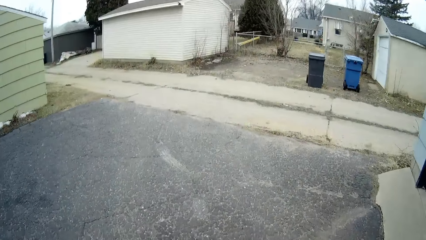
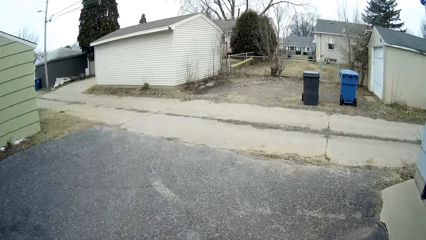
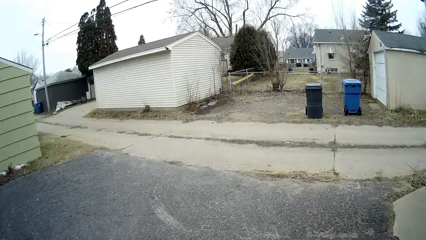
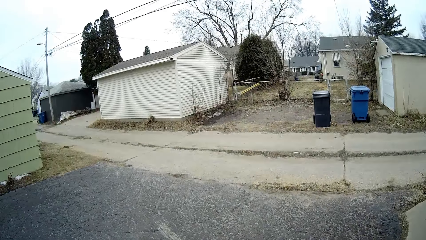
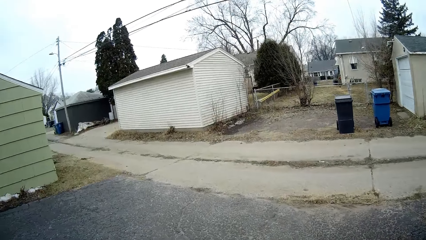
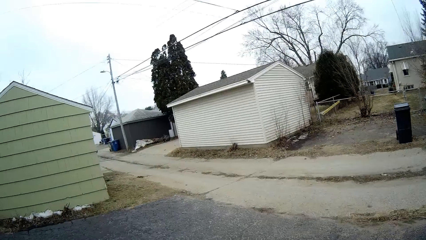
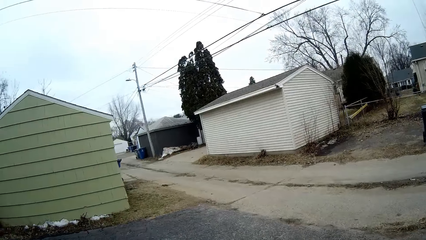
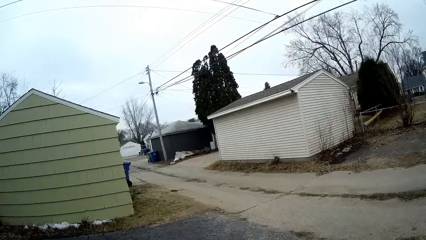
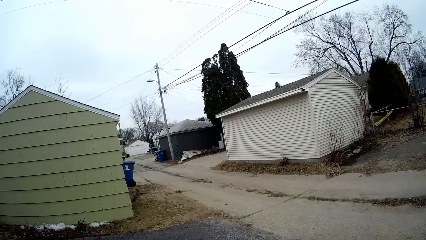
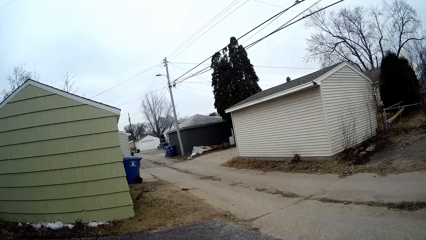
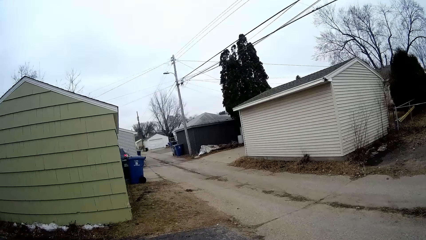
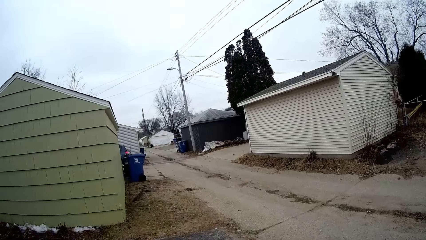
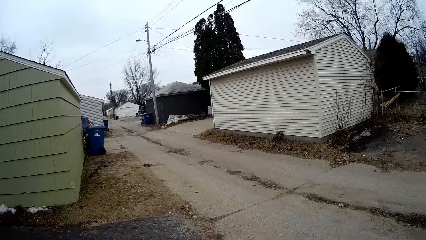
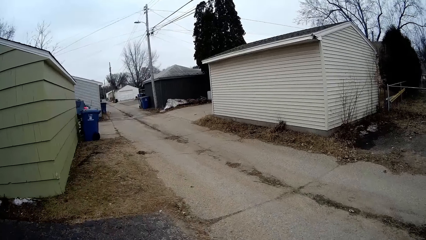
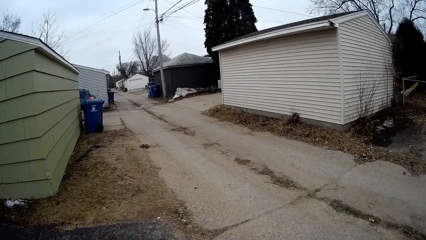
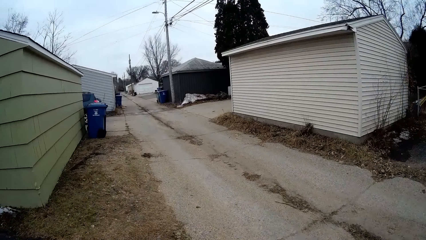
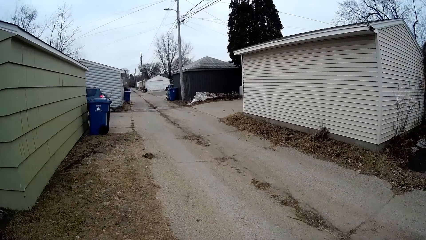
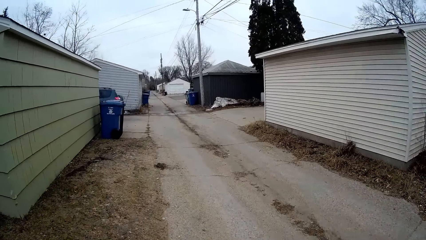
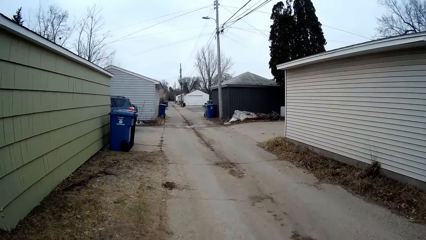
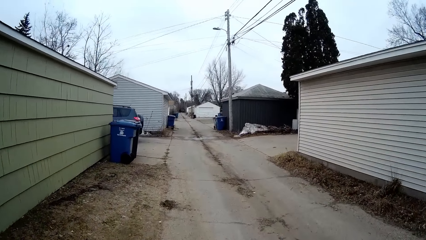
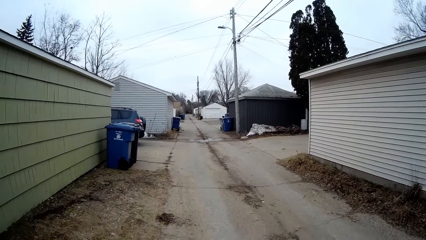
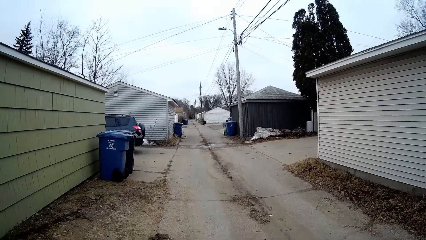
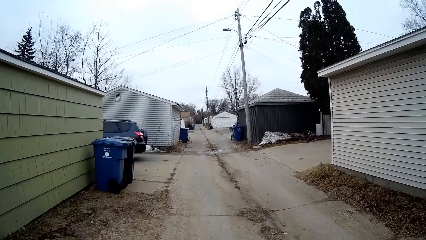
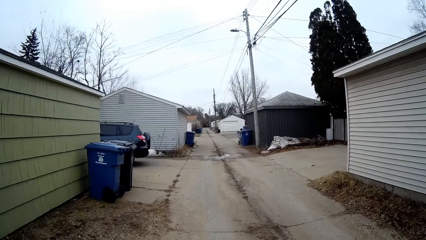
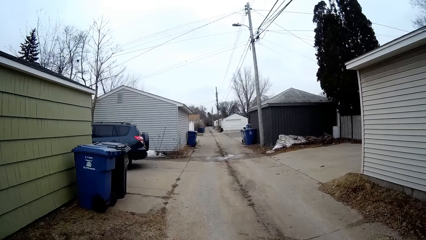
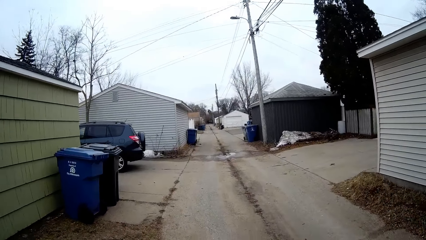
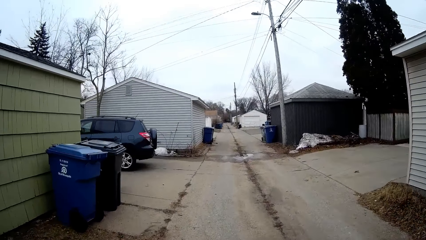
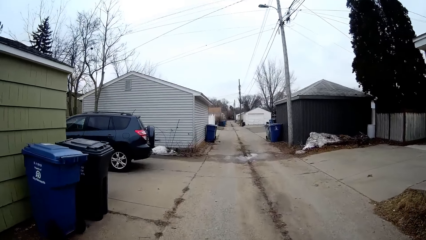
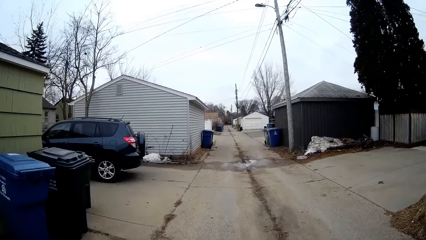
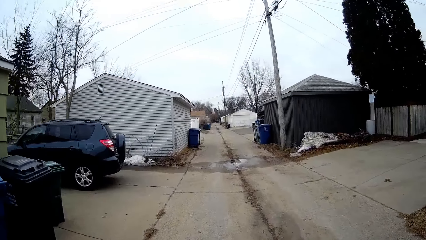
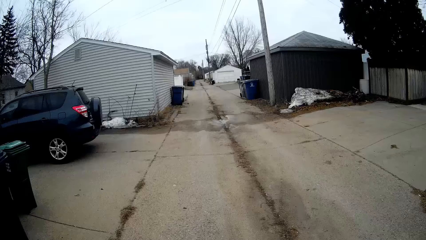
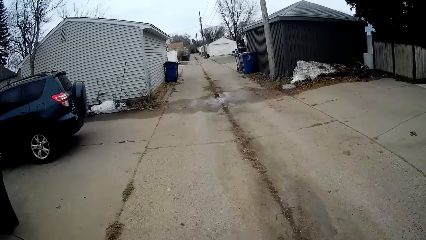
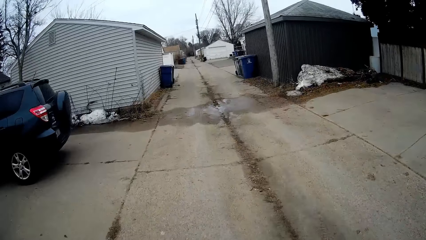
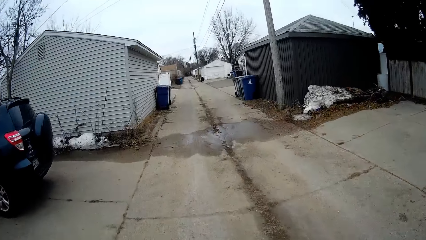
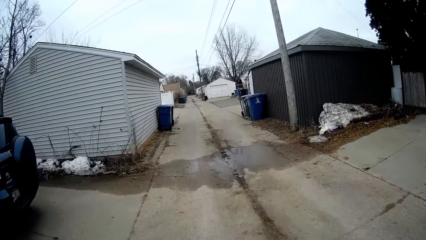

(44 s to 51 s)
The camera wearer rides the bicycle on the road.

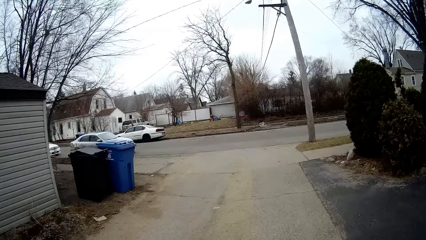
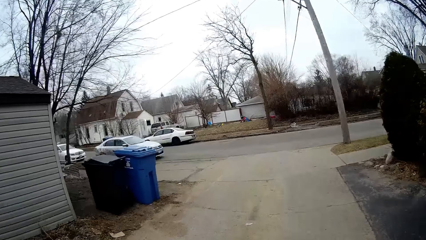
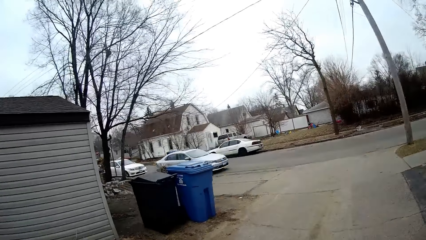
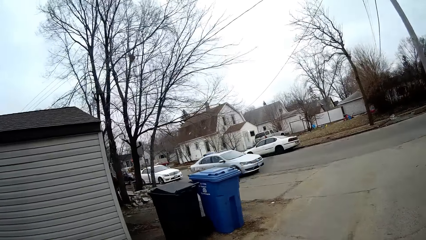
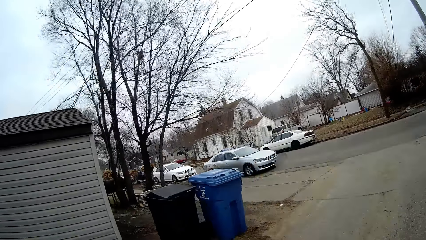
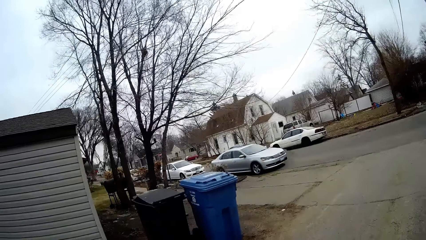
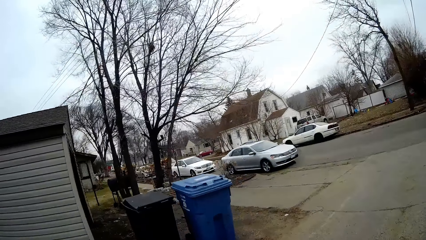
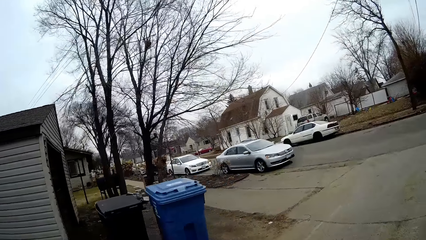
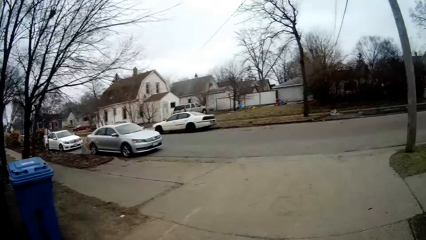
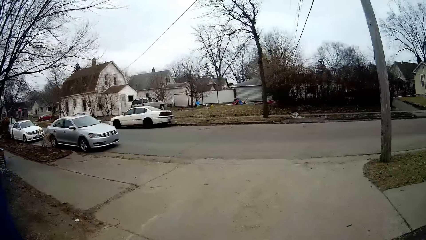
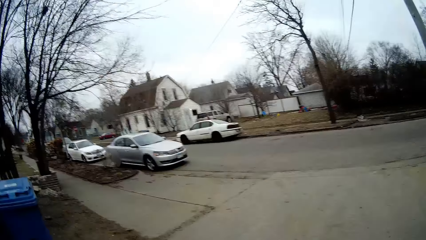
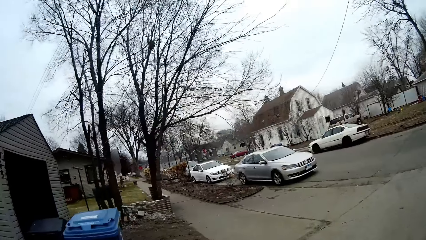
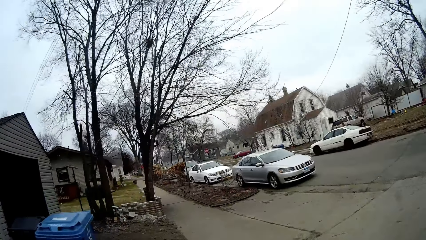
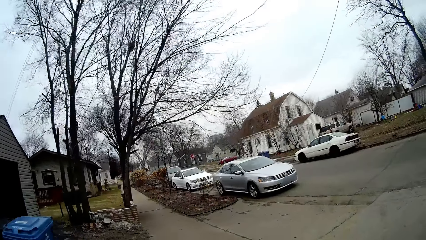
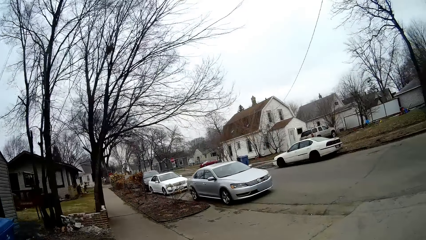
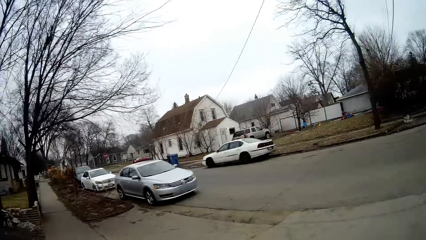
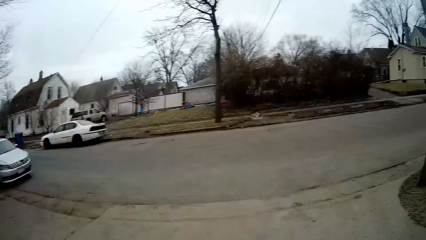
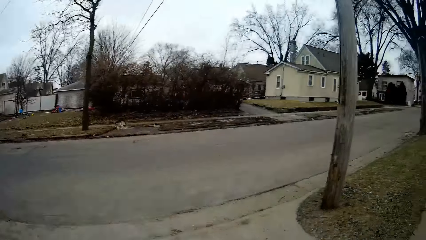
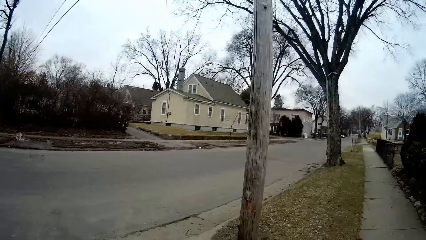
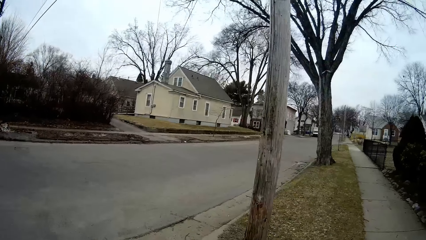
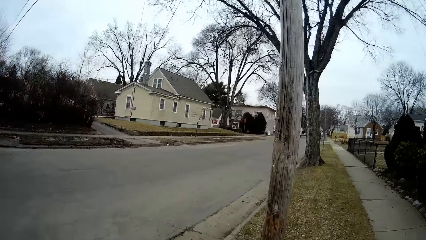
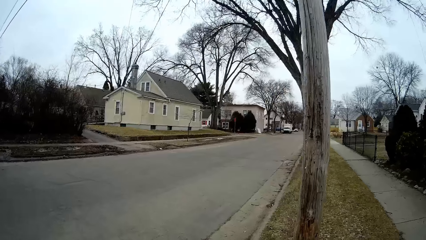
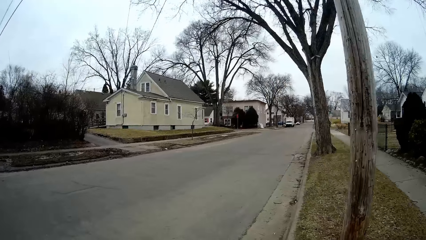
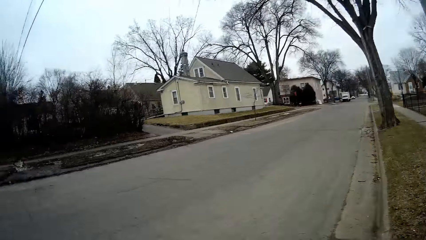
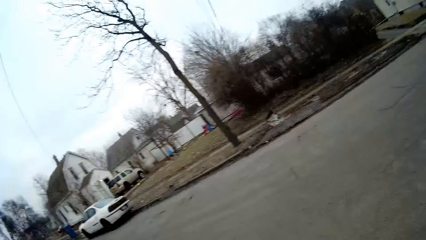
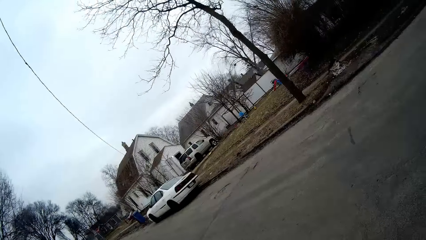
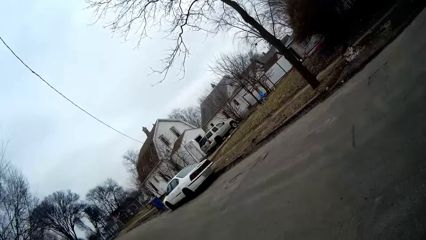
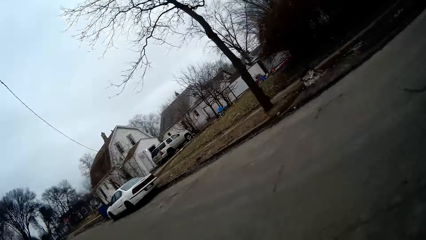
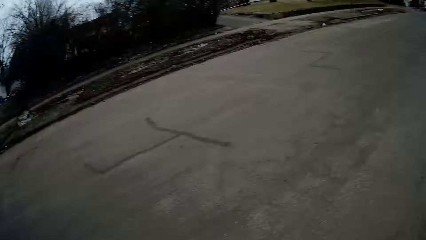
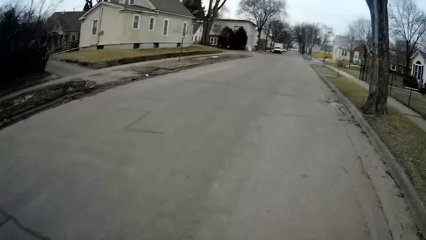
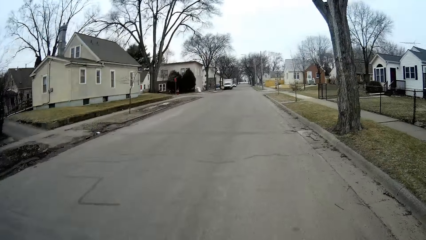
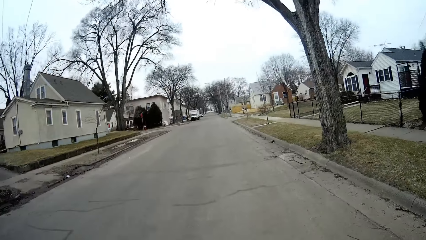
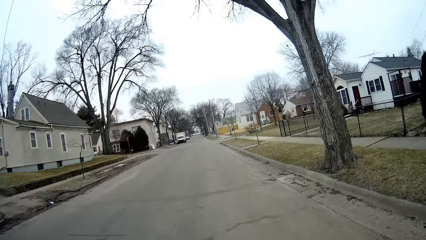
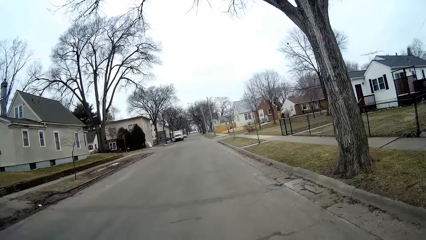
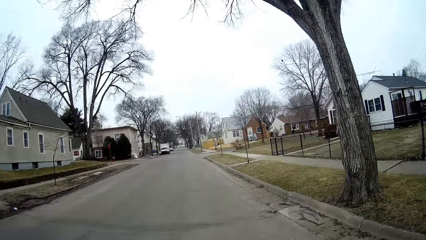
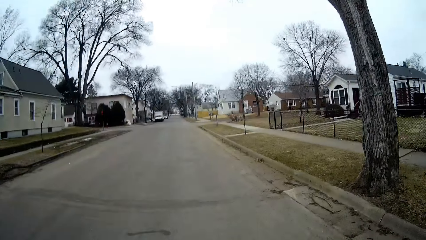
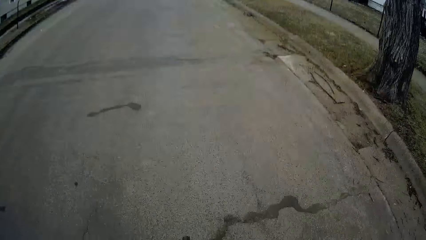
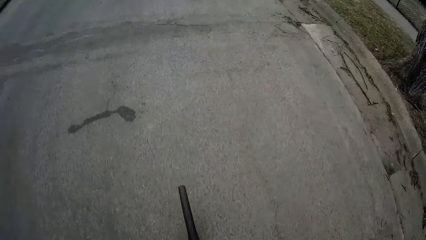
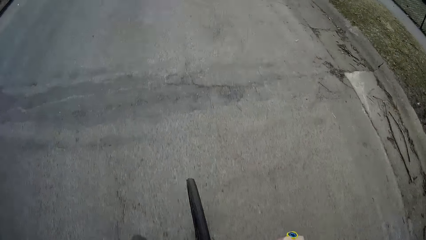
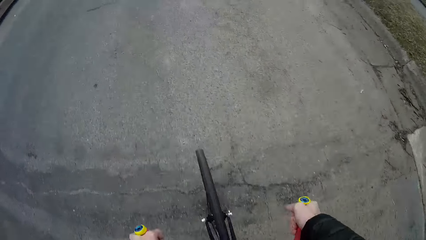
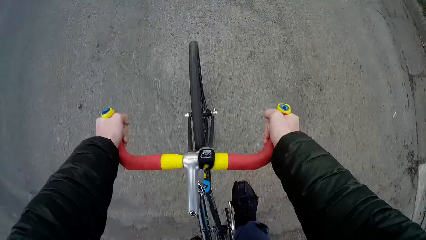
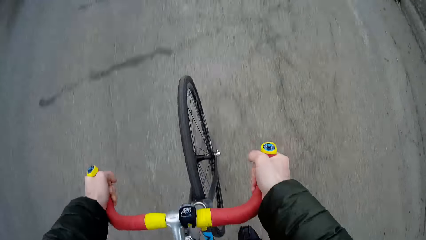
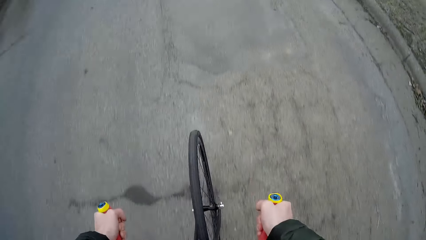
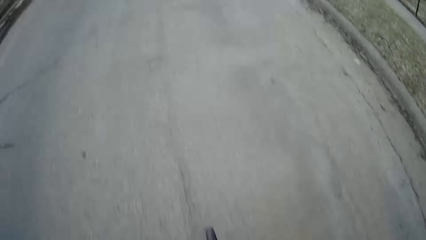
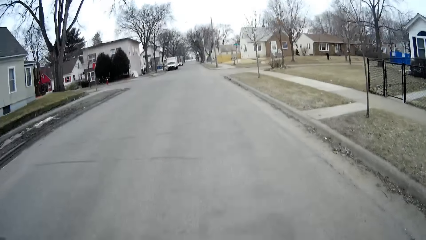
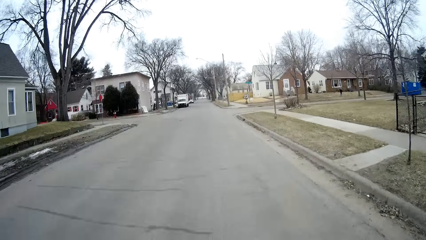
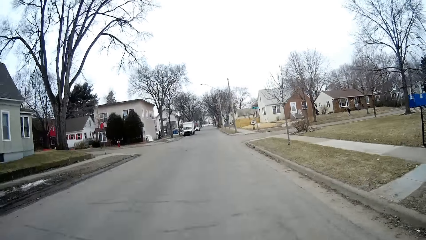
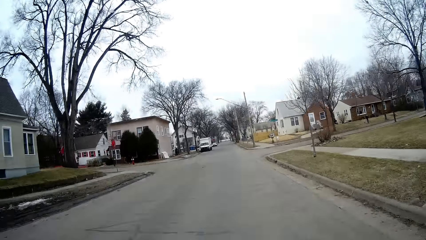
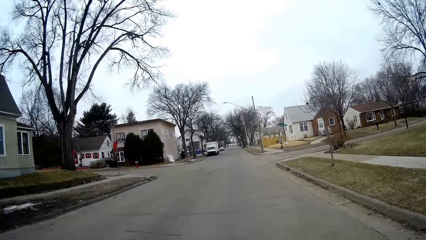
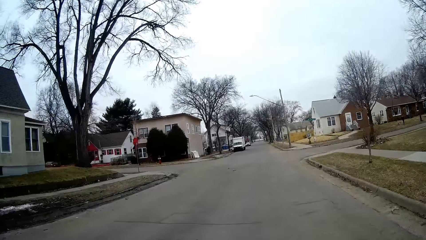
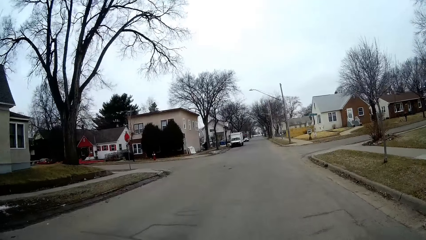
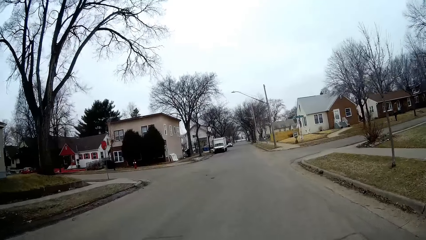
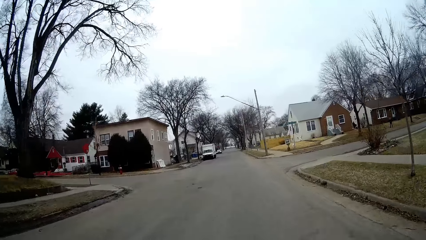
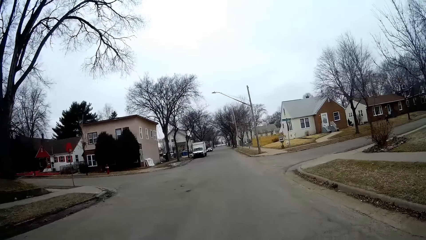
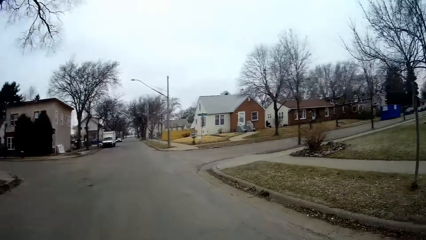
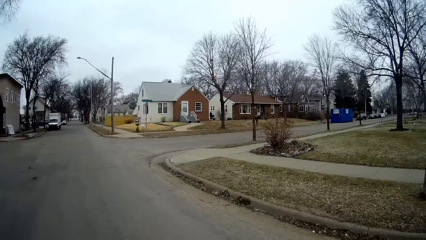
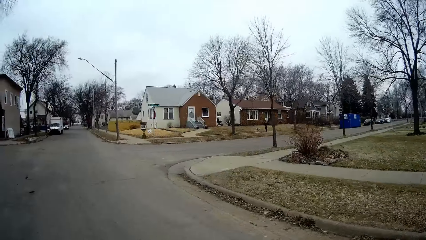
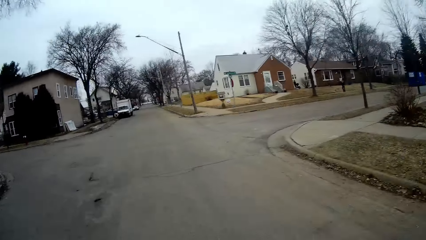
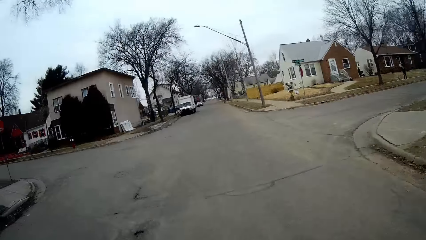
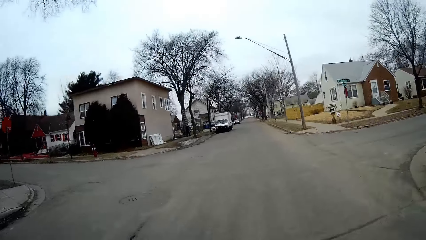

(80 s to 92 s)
The camera wearer looks around the road. They ride the bicycle on the road. They look at the bicycle.
